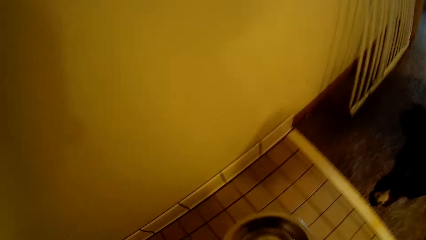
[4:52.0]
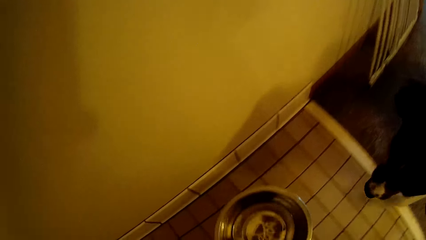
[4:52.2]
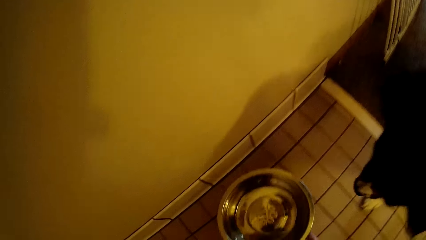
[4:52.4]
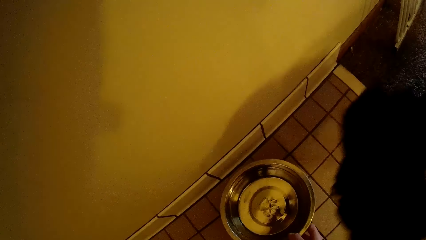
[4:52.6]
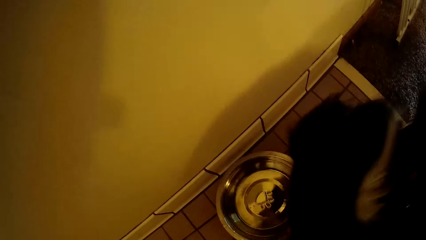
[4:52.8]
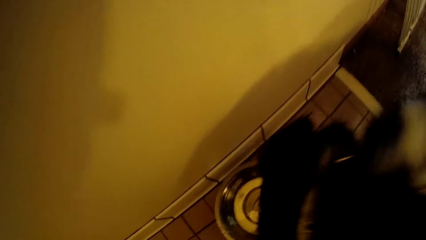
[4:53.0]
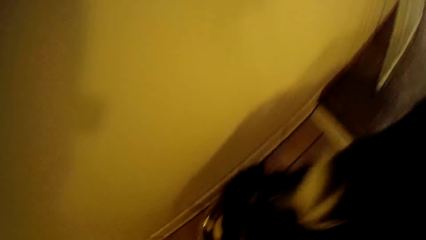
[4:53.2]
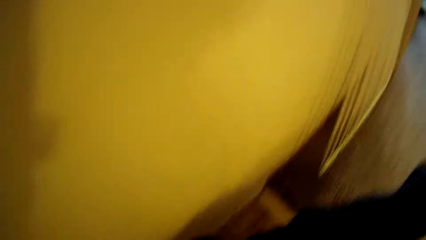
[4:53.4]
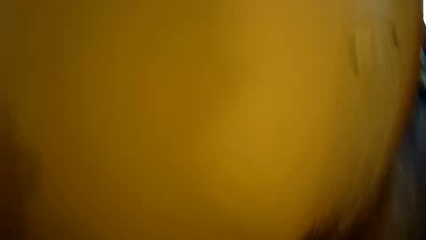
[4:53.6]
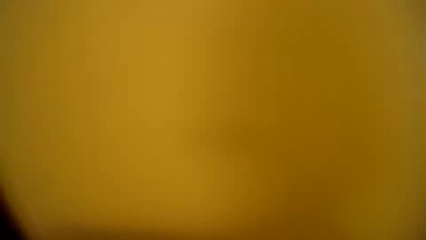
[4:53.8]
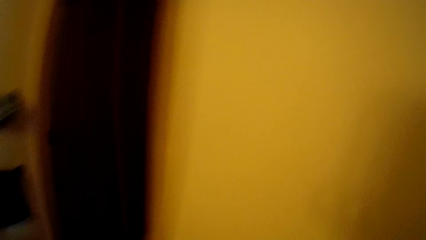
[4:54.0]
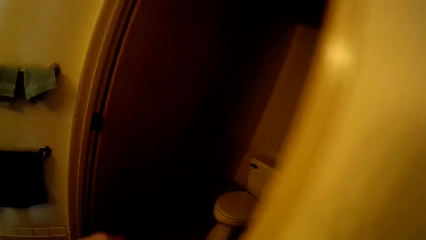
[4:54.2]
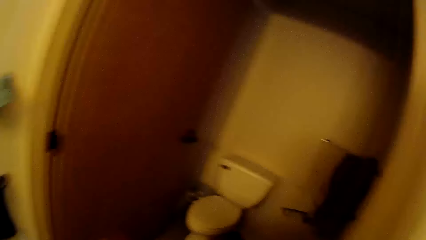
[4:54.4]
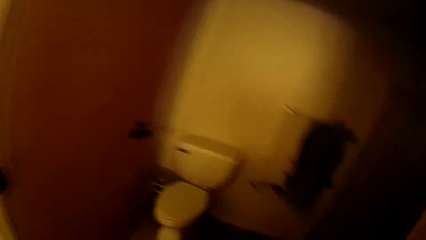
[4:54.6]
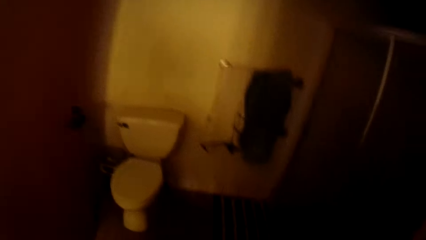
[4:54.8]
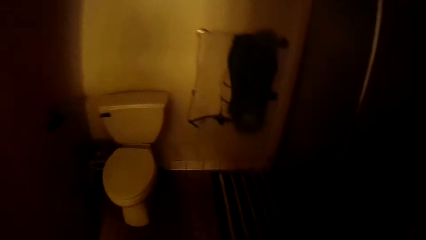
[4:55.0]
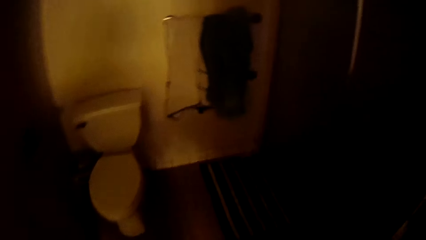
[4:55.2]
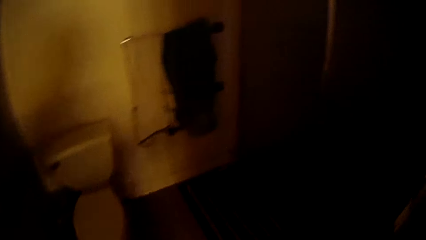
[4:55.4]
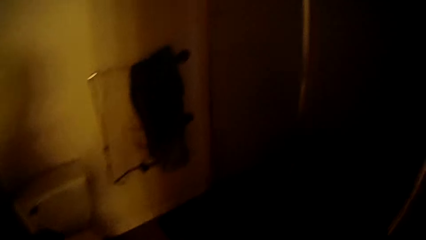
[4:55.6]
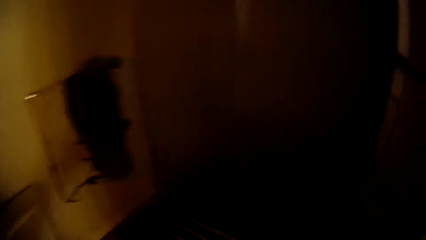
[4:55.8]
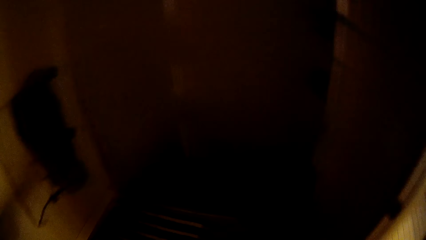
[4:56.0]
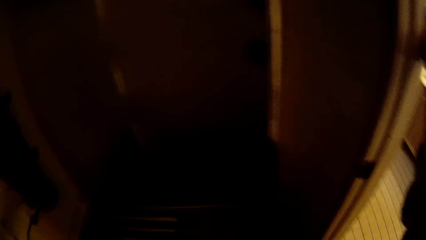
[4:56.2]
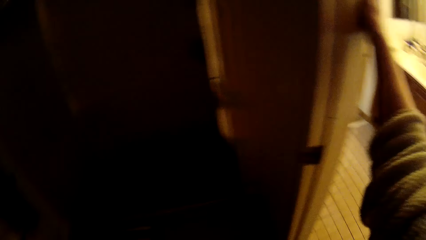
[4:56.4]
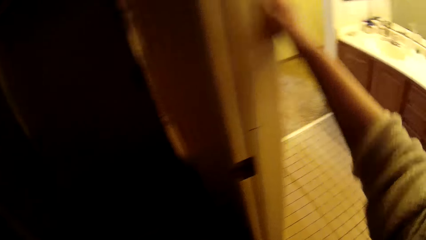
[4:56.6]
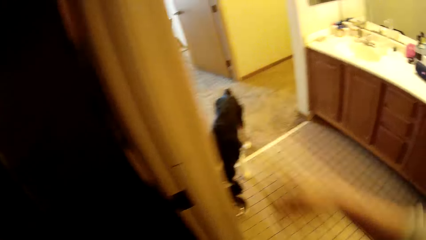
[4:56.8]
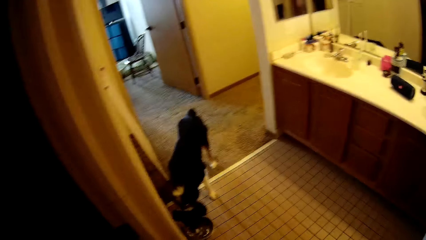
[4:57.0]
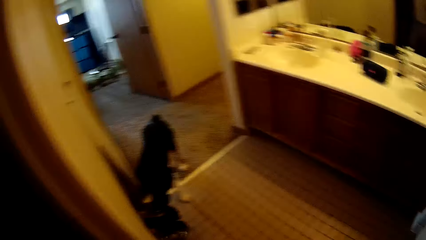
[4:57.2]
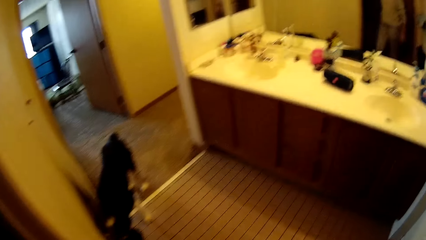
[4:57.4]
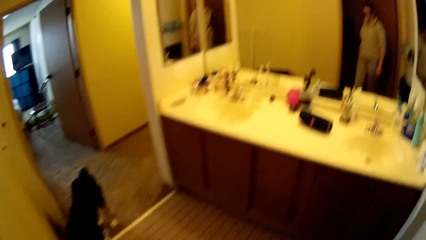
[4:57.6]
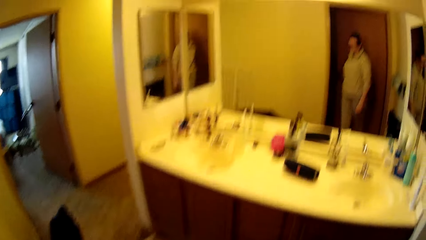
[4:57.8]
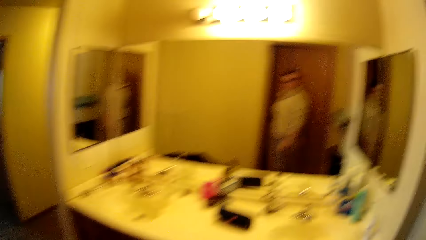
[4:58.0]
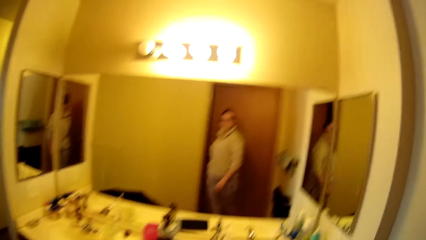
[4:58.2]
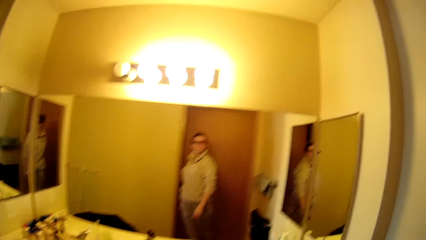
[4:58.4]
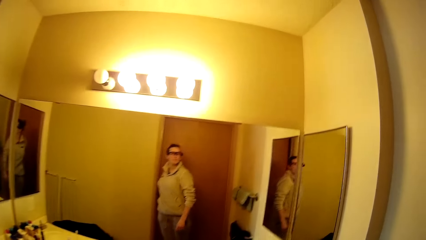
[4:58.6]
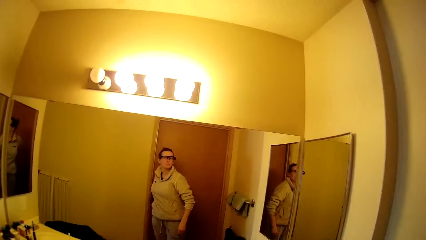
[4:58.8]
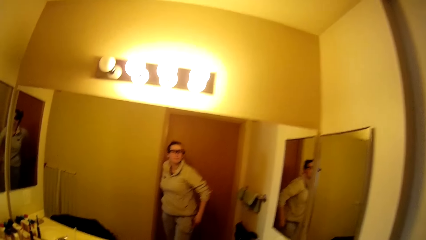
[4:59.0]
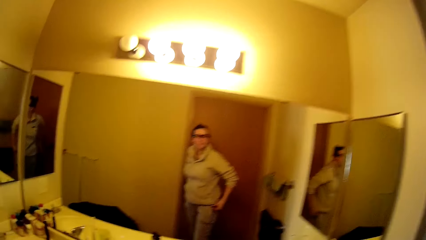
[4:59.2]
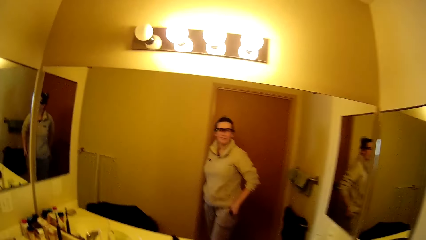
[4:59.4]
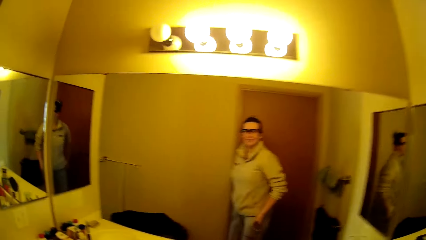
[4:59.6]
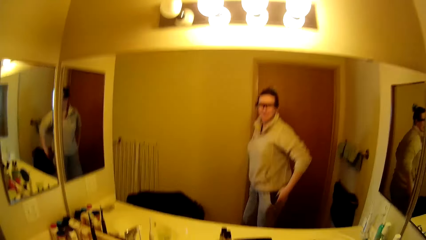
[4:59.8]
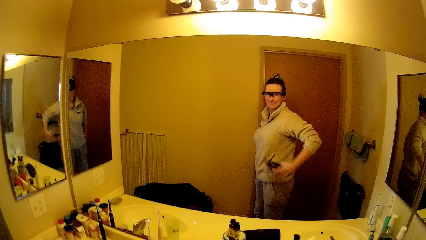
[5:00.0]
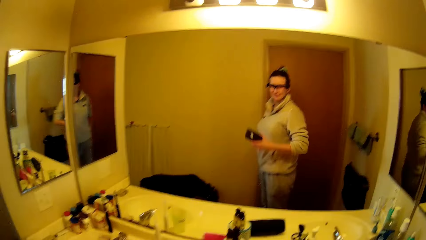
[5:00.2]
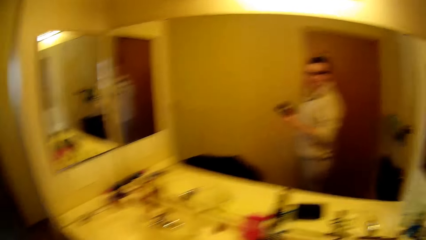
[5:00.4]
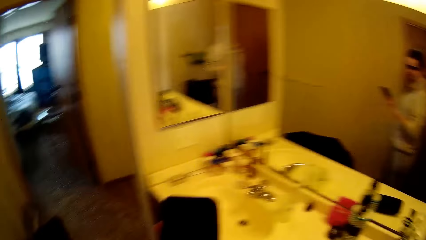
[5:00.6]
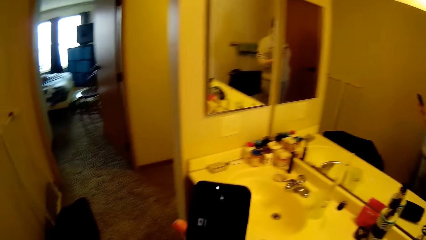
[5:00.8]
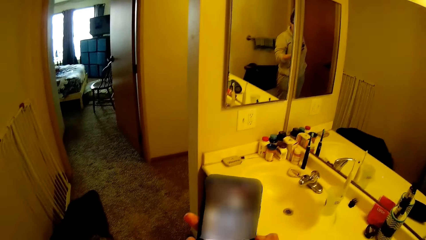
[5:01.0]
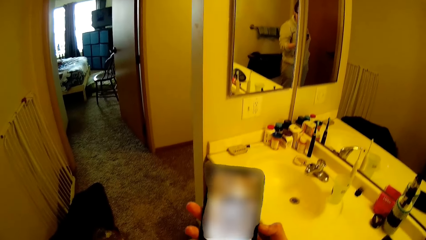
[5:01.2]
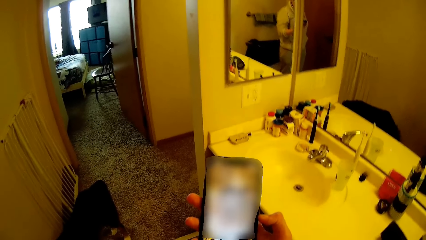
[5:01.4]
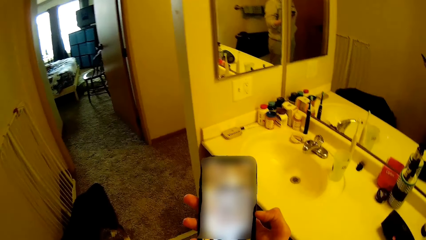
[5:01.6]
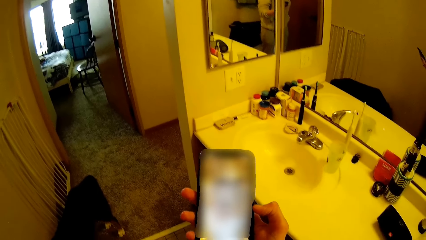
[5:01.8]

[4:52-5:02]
The camera wearer turns around. She drops the bowl on the floor with her right hand. She gives the water to the dog. She moves towards the toilet. She enters the bathroom. She moves out of the bathroom. She closes the toilet door with her left hand. She looks at the mirror. She brings out a phone from her pocket with her right hand. She scrolls on the phone.

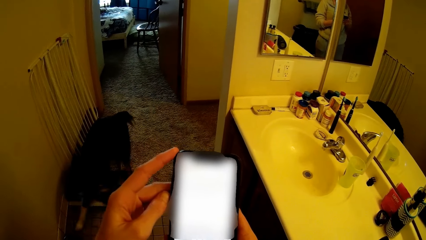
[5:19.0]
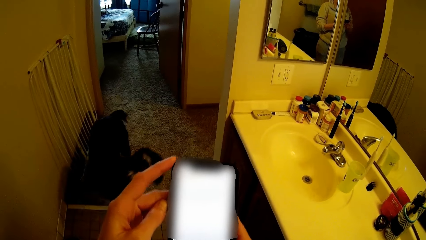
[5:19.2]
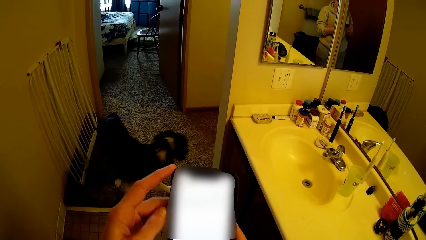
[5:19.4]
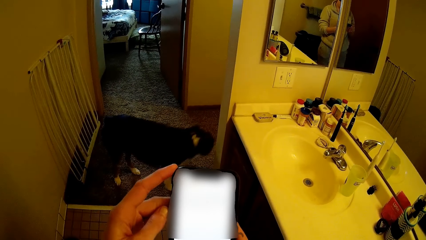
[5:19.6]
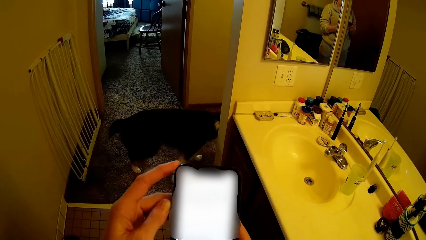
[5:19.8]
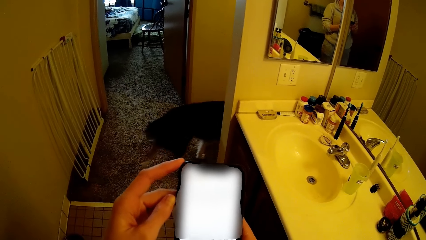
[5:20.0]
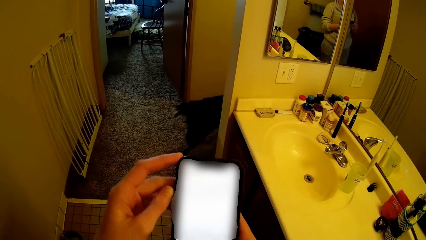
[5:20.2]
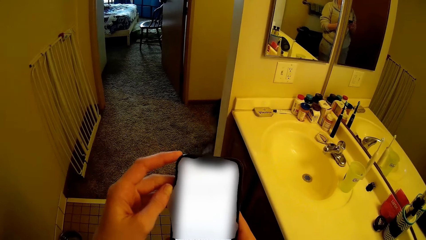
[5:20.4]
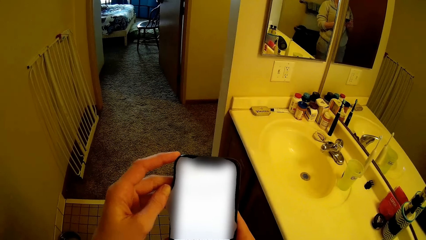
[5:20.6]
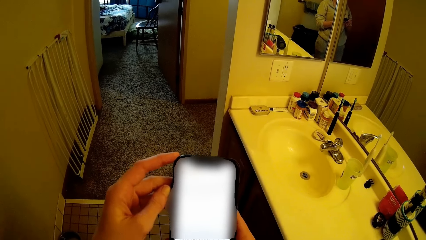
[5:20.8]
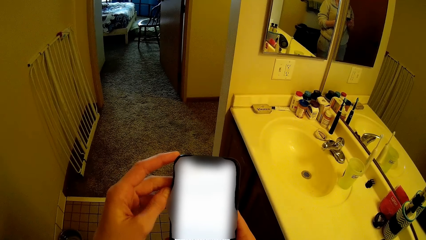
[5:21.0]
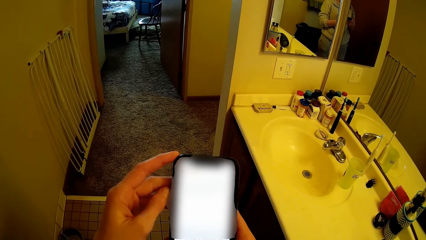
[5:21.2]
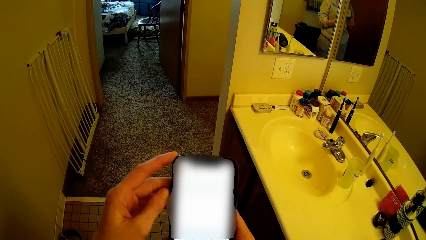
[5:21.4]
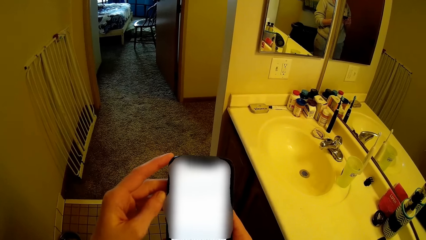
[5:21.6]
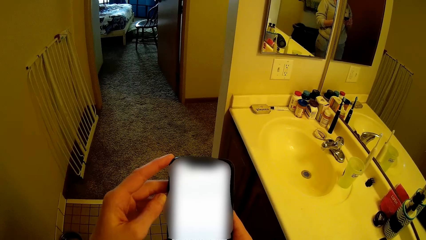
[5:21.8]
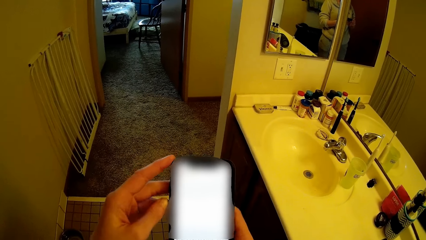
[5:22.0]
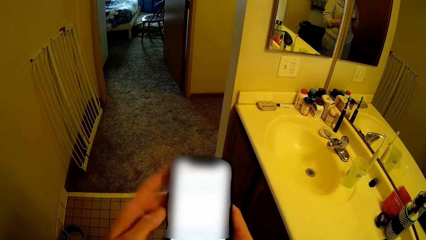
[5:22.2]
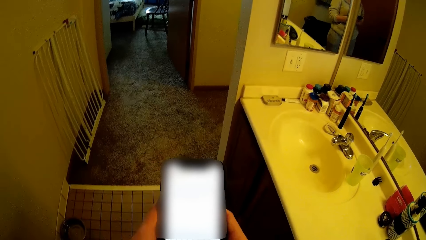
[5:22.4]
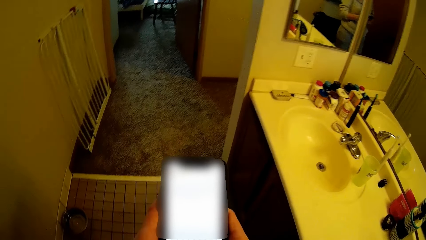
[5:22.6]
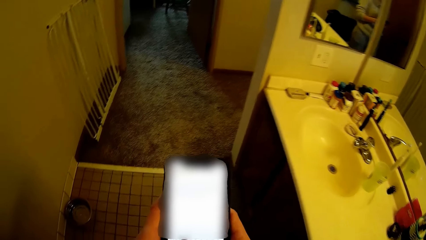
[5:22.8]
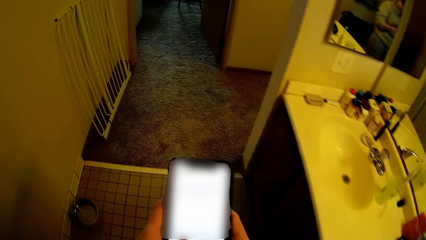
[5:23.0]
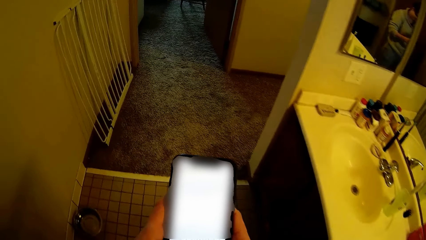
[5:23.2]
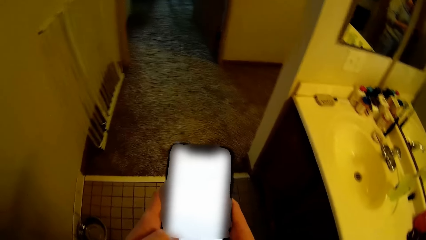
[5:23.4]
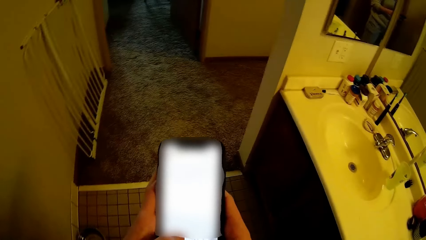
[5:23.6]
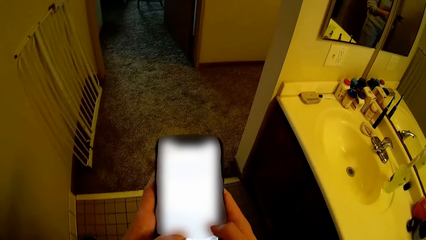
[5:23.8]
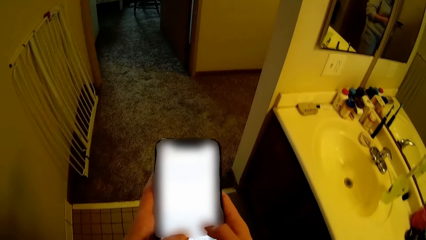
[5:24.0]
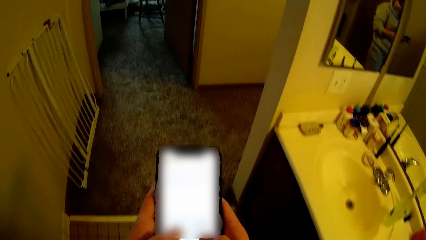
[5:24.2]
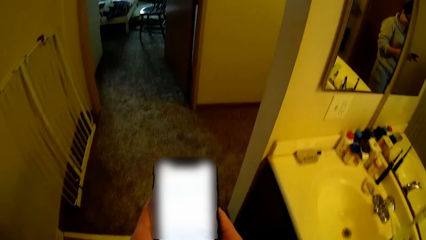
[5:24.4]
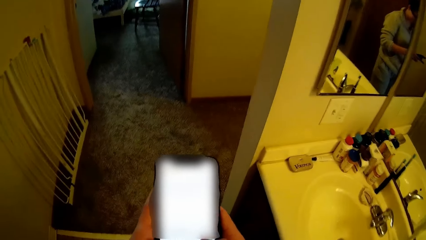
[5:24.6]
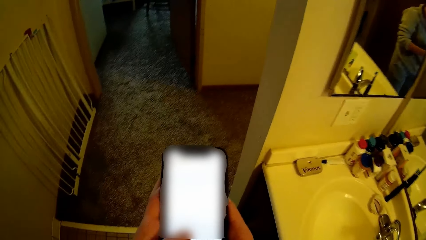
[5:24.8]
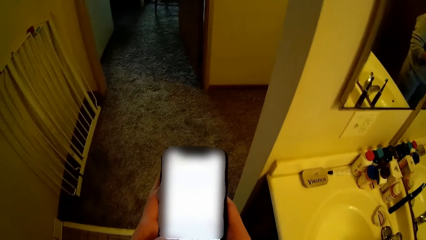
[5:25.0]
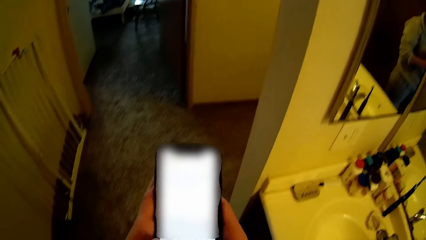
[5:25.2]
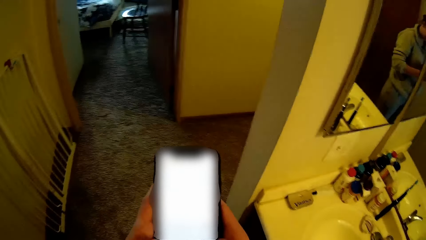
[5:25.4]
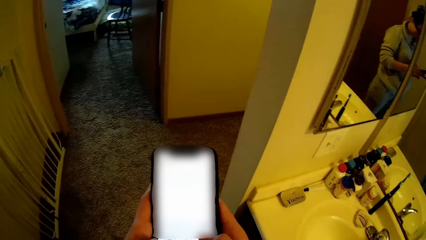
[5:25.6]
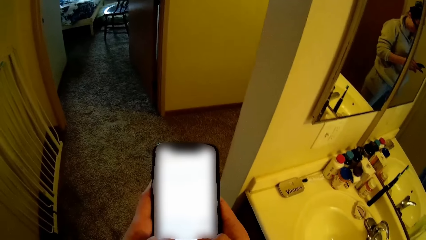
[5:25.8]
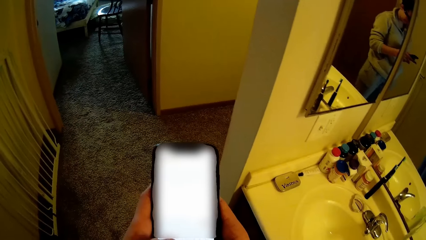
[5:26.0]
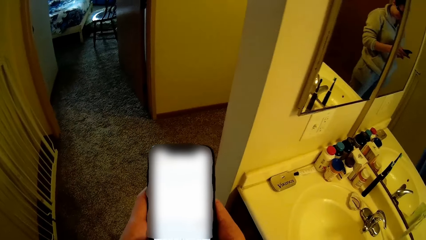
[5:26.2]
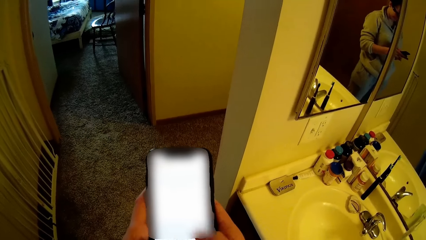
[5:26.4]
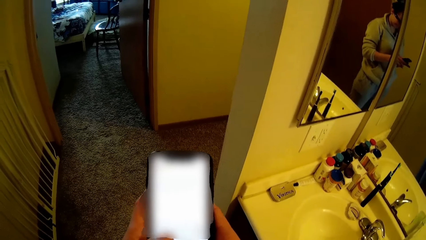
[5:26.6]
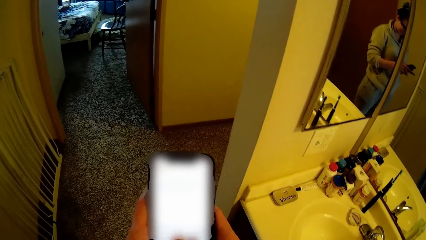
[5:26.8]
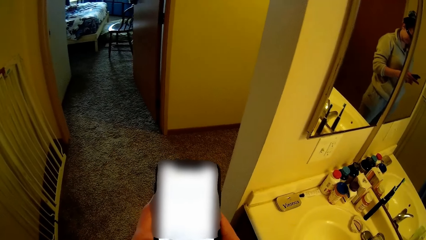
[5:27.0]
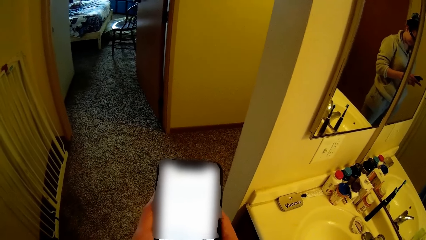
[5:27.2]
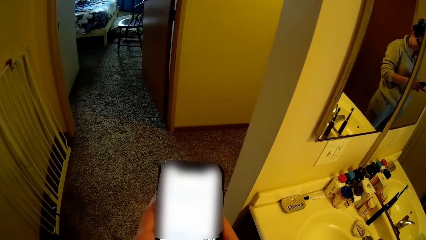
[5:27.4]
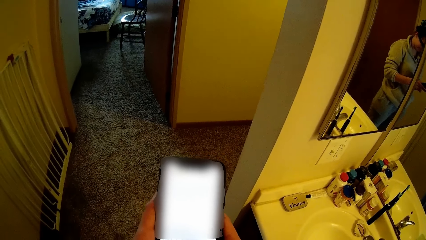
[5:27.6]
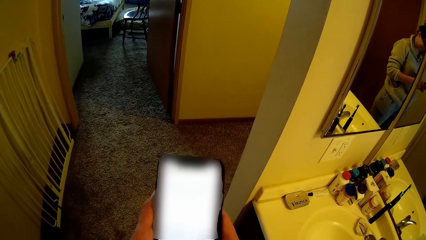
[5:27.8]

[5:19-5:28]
The camera wearer looks at the phone. They type on the phone.
